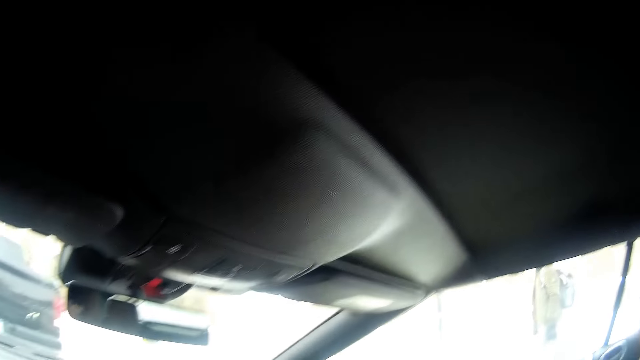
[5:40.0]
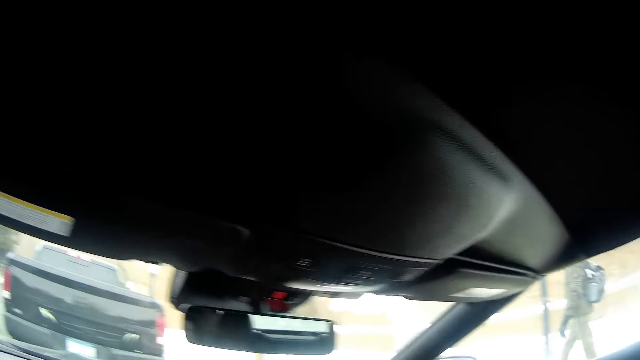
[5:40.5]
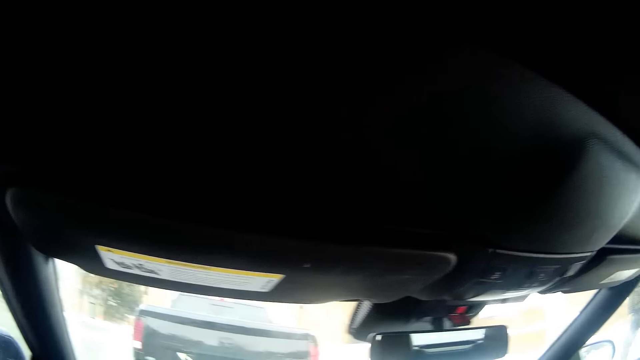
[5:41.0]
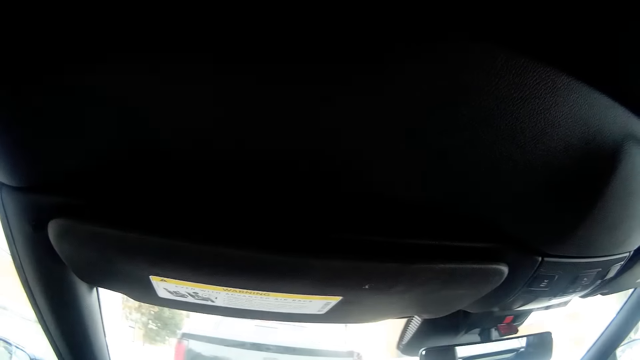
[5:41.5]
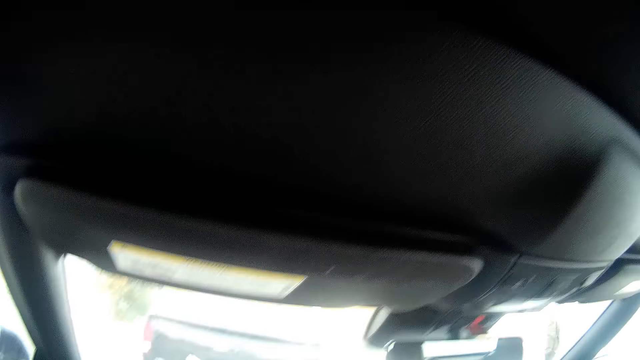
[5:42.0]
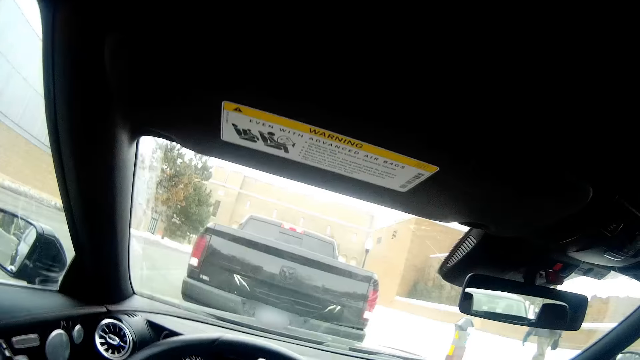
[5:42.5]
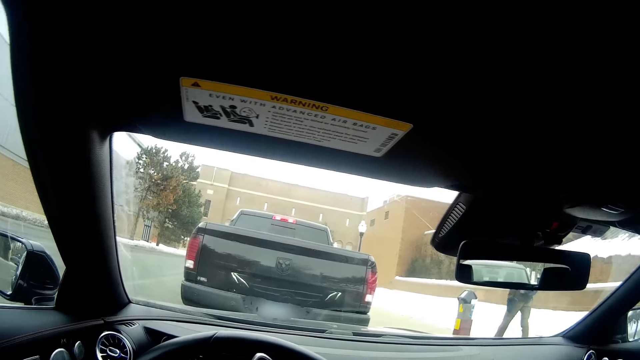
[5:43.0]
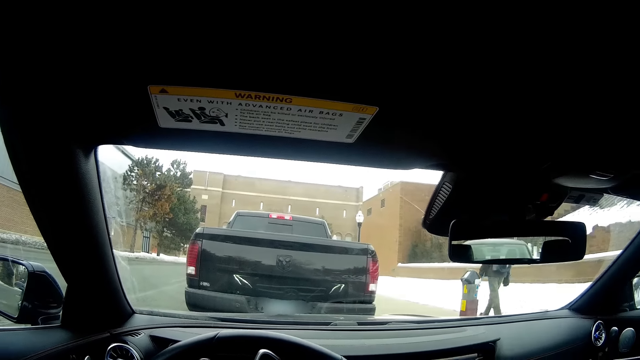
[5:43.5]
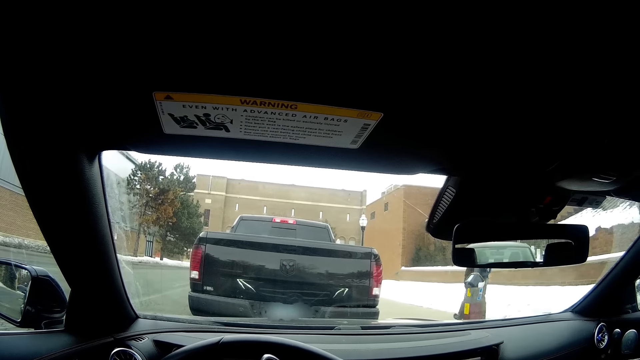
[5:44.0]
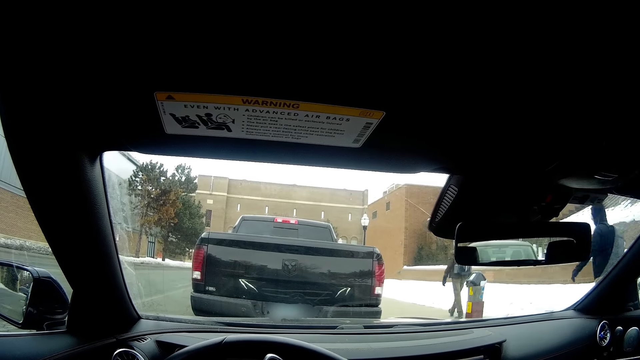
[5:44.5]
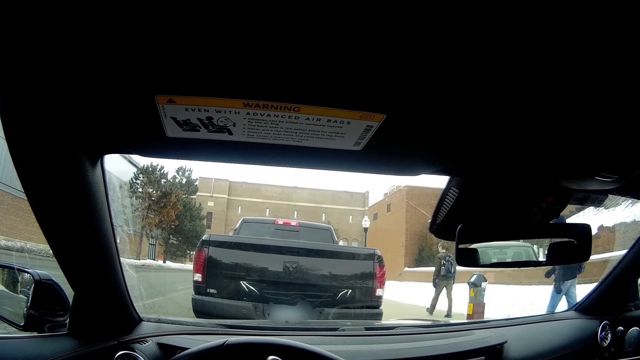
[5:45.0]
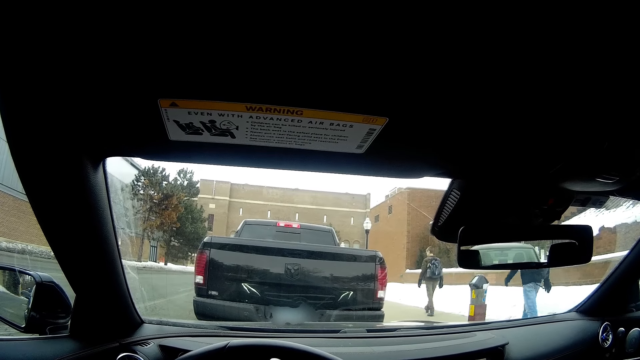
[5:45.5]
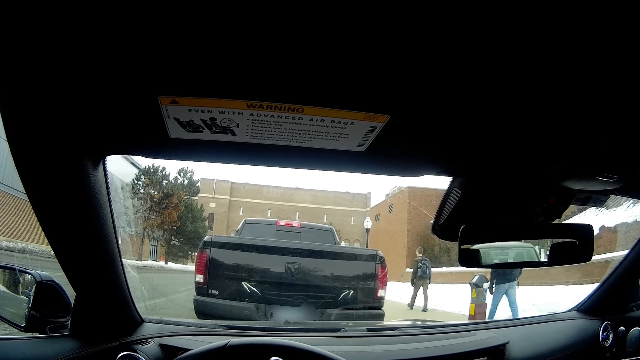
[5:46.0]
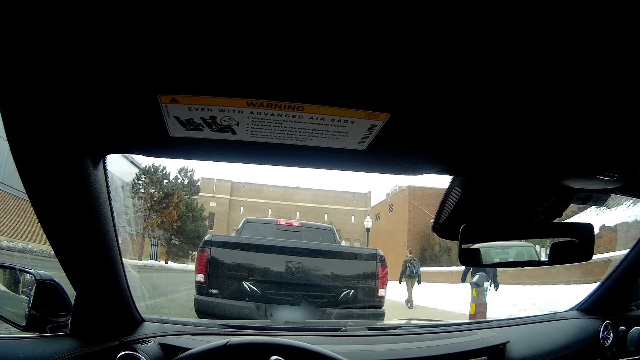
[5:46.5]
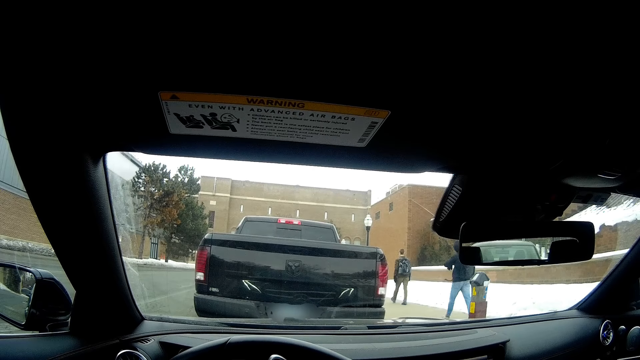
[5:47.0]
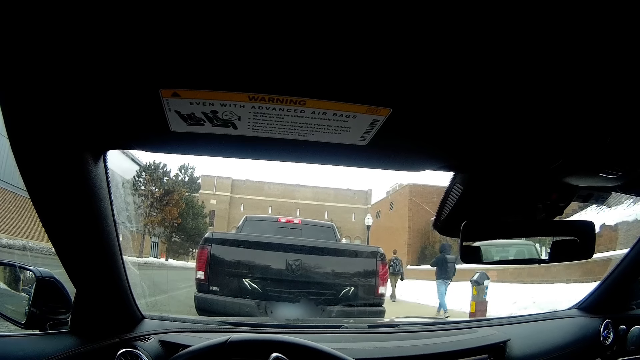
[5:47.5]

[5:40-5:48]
The boy walks past the camera wearer. The camera wearer adjusts the camera. They stare at the truck on the road. Another boy walks past the camera wearer.
